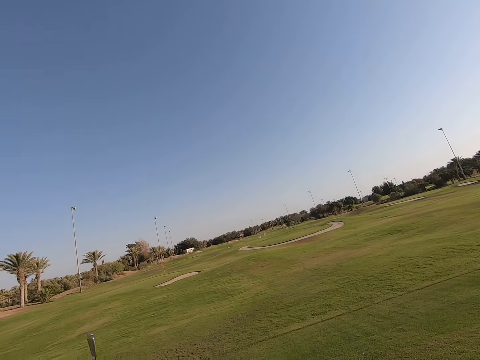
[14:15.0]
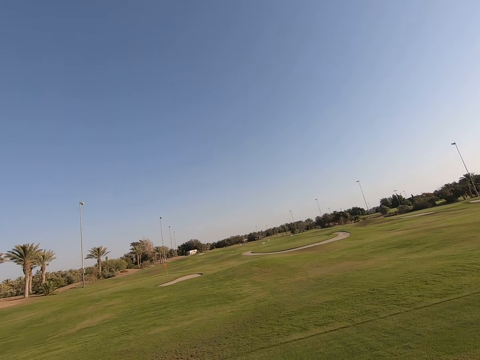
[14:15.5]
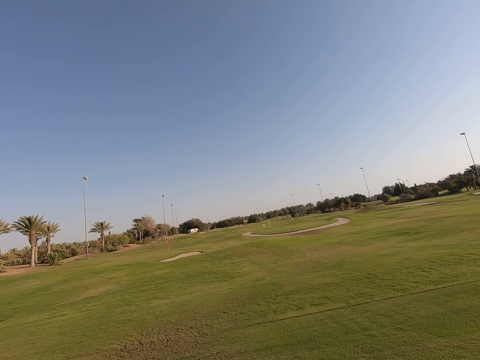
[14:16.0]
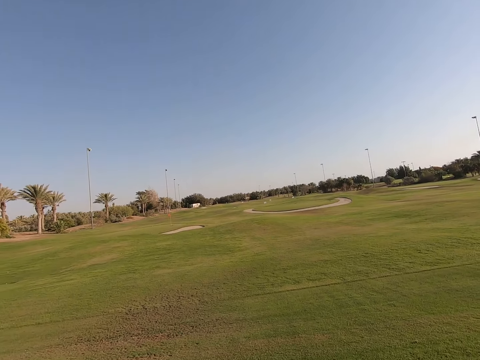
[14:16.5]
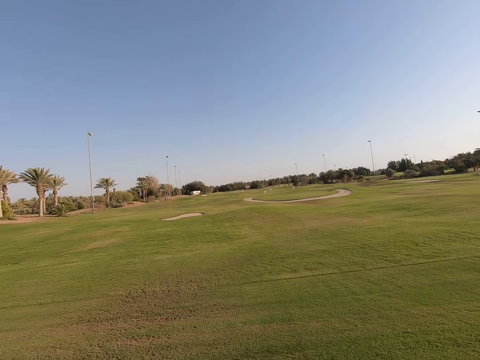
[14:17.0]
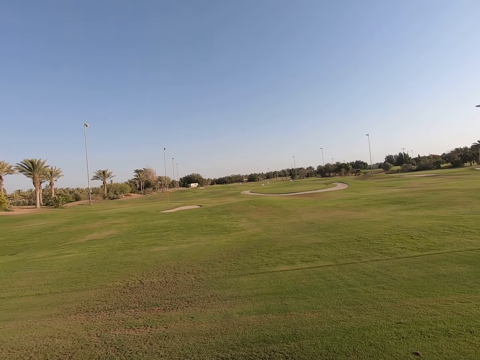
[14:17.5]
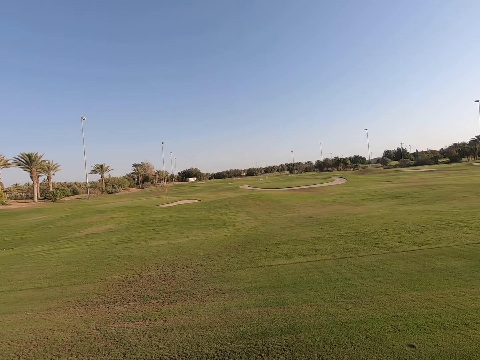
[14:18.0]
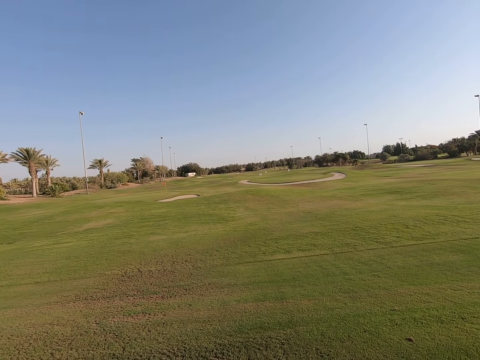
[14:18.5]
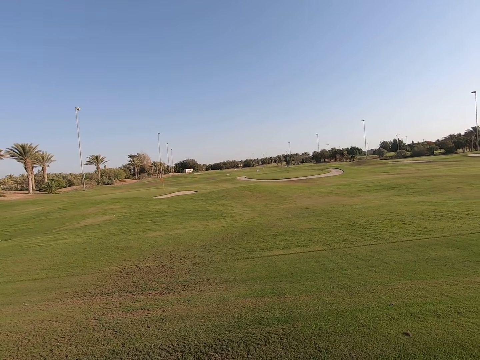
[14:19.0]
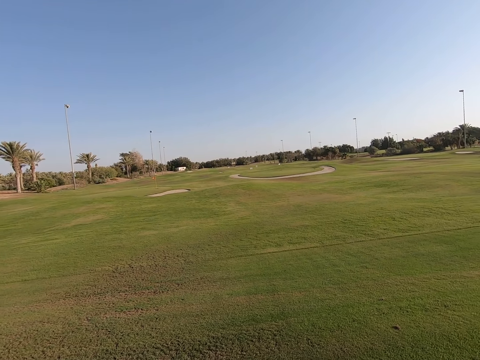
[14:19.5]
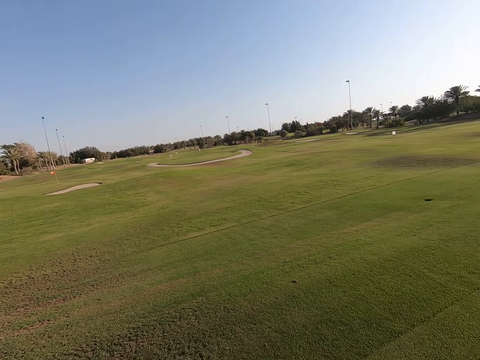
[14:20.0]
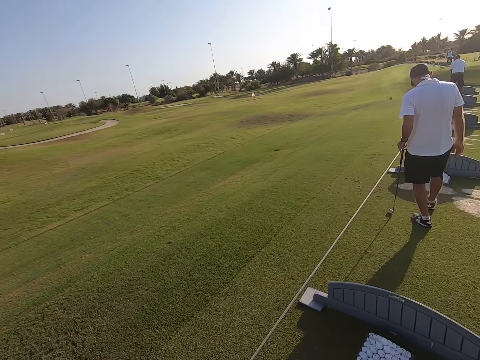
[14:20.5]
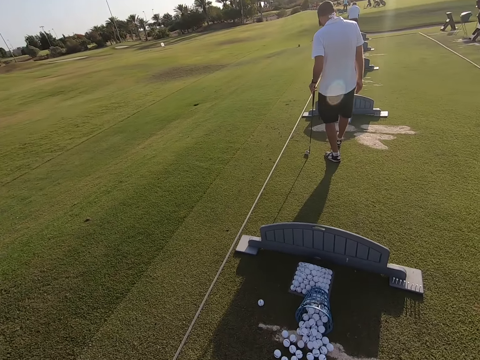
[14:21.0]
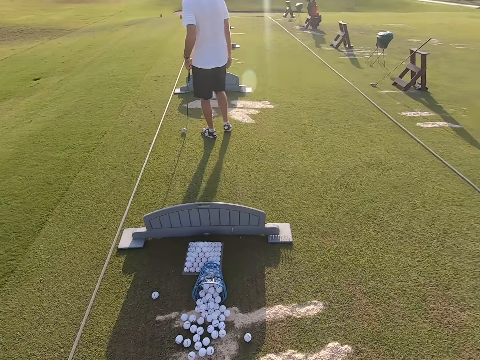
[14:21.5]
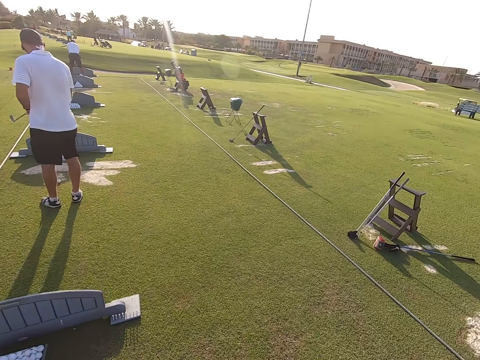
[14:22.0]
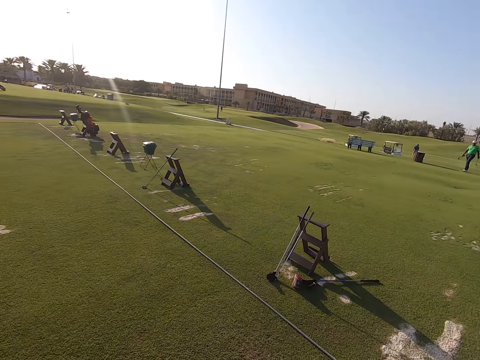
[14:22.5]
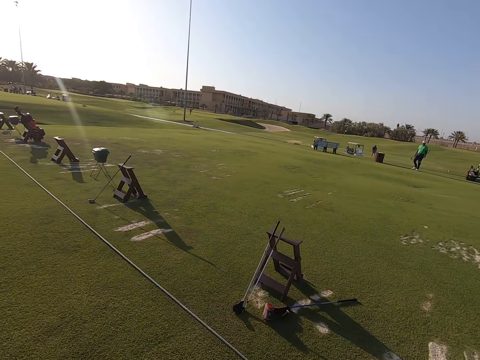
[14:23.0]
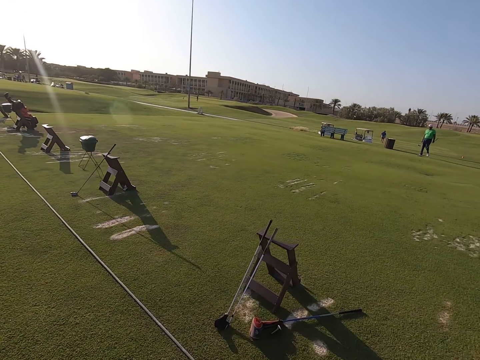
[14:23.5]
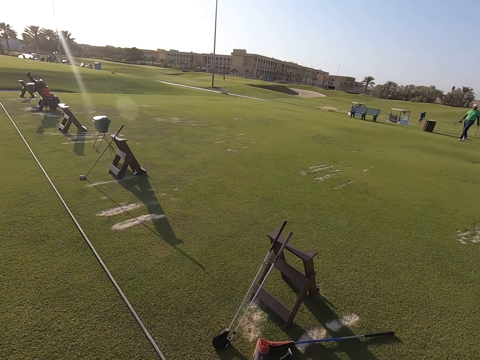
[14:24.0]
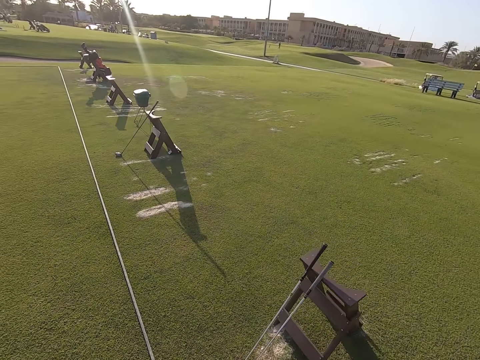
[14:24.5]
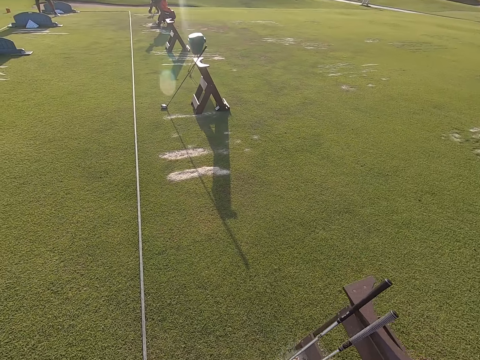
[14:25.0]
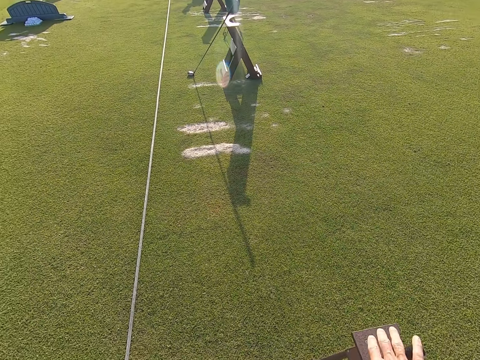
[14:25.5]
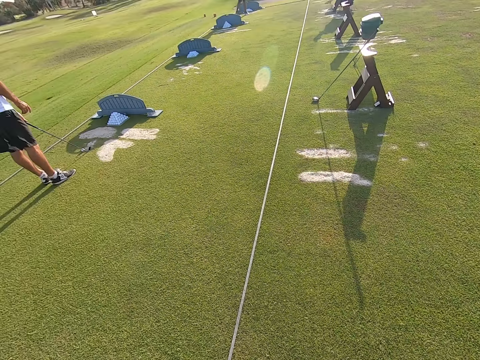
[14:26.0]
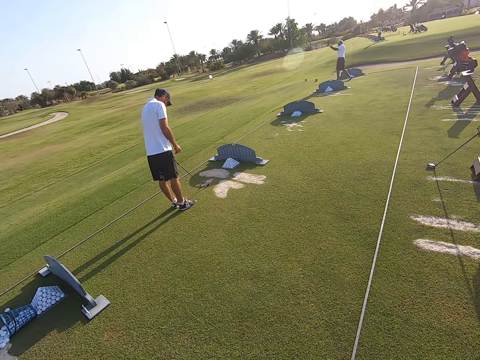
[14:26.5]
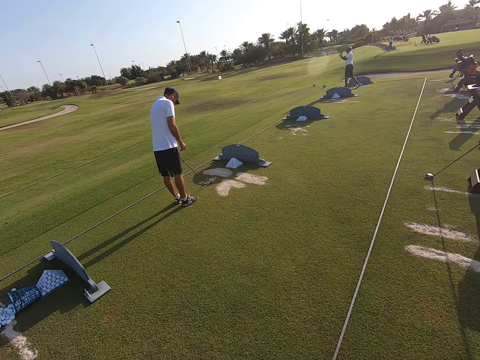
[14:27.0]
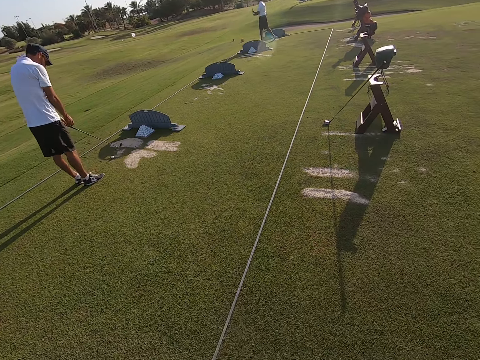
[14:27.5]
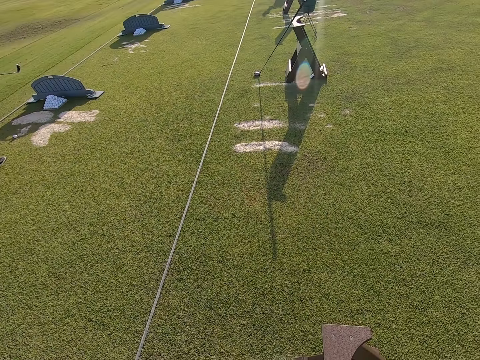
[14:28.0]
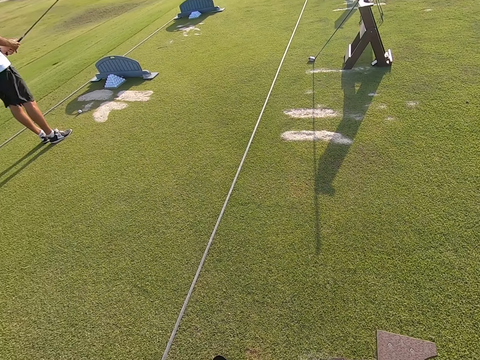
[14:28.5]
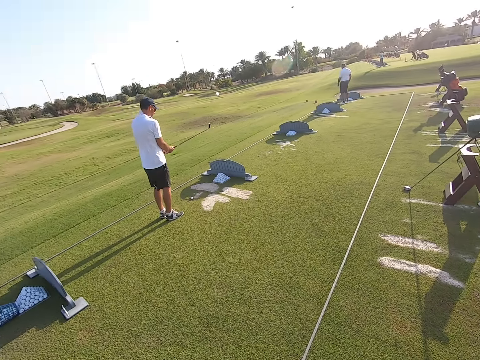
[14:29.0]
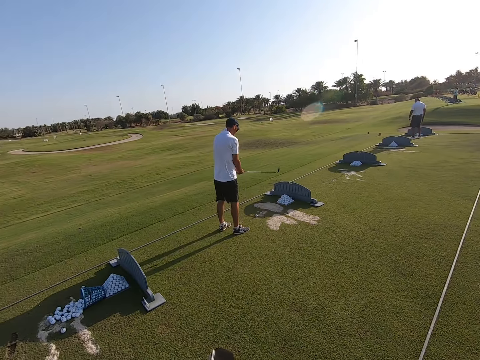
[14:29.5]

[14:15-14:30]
The camera wearer looks around the golf course. A person walks around. The camera wearer stares around and picks up the golf club. Another person holds a golf stick in hand.

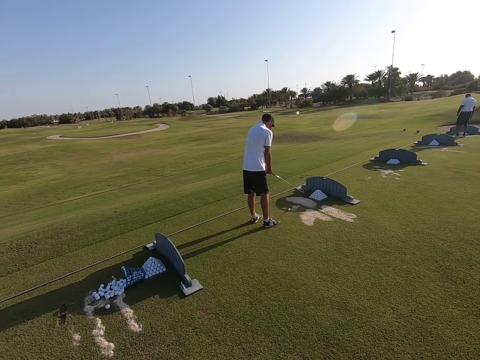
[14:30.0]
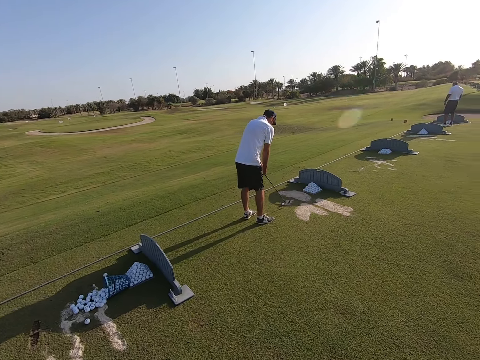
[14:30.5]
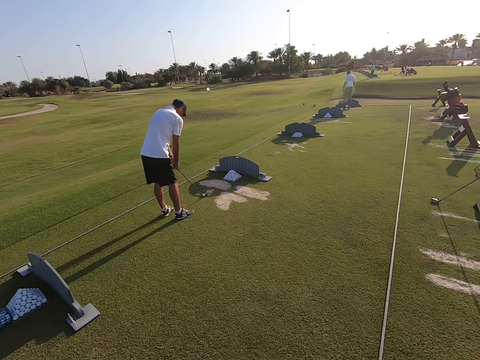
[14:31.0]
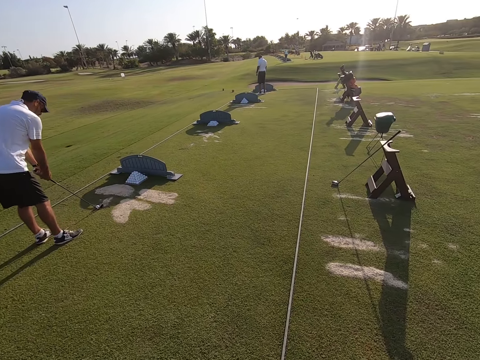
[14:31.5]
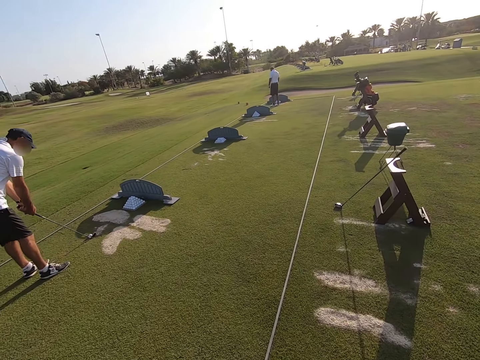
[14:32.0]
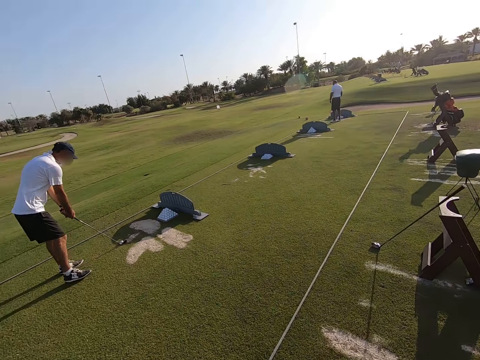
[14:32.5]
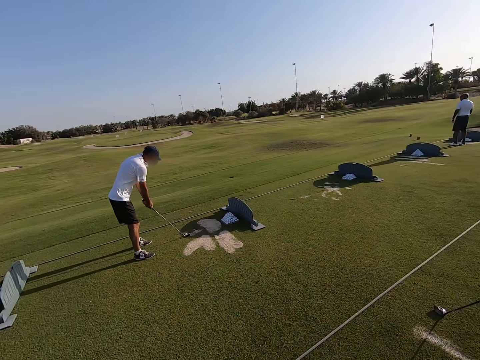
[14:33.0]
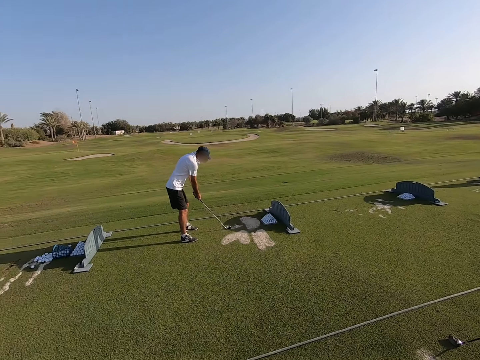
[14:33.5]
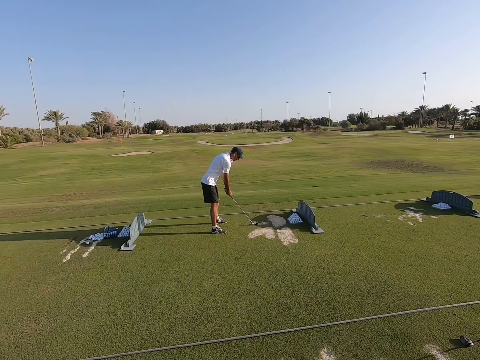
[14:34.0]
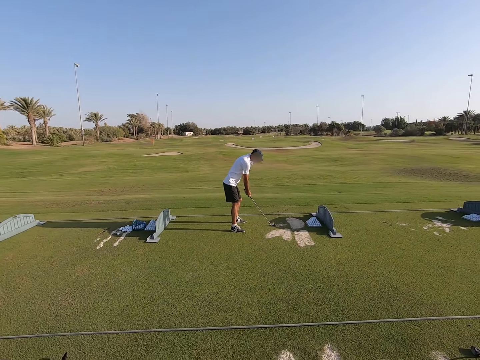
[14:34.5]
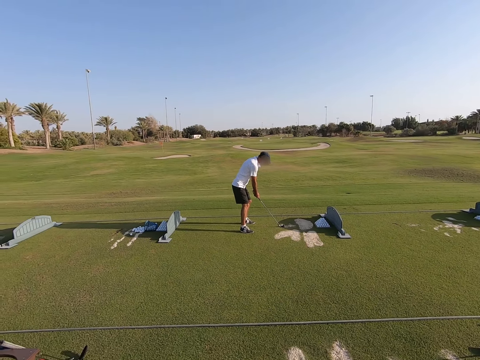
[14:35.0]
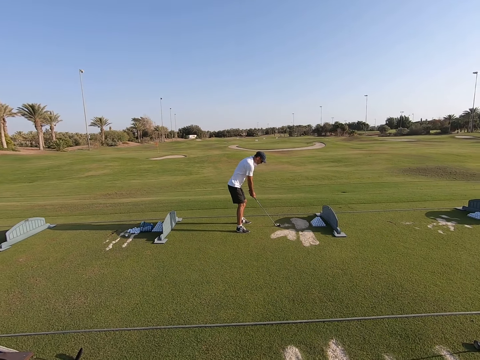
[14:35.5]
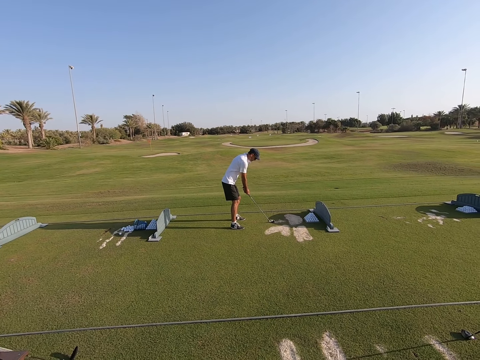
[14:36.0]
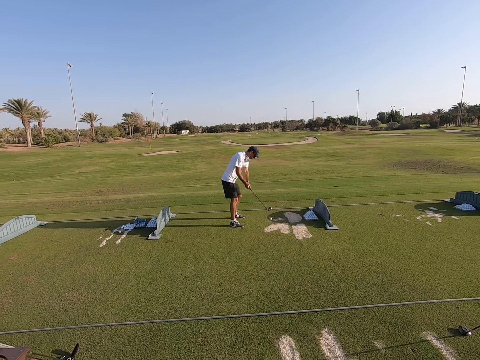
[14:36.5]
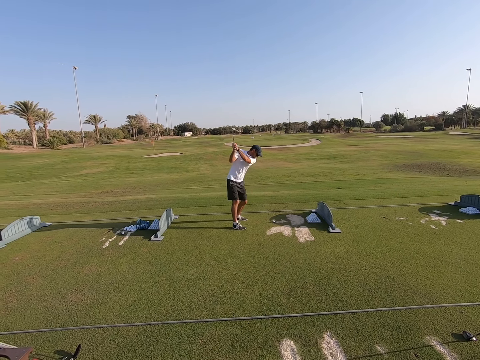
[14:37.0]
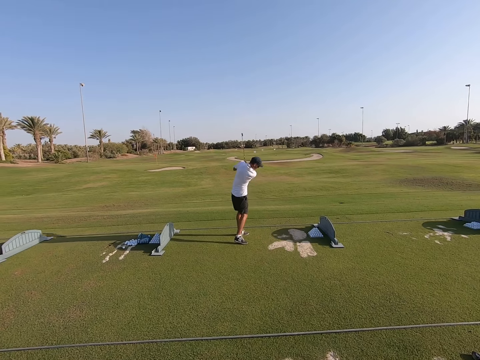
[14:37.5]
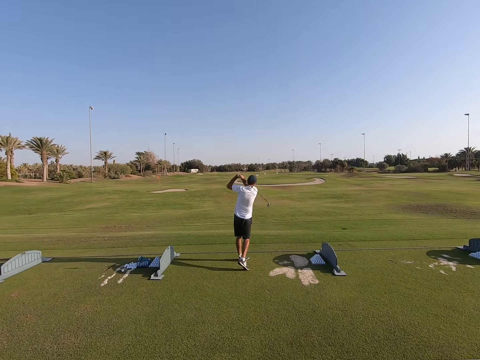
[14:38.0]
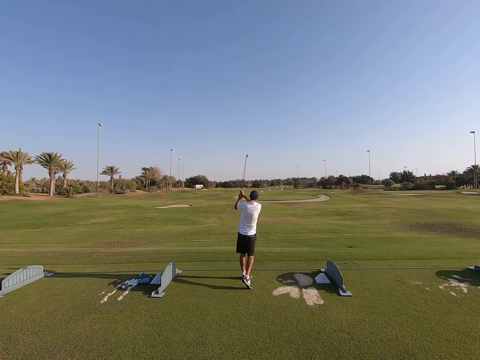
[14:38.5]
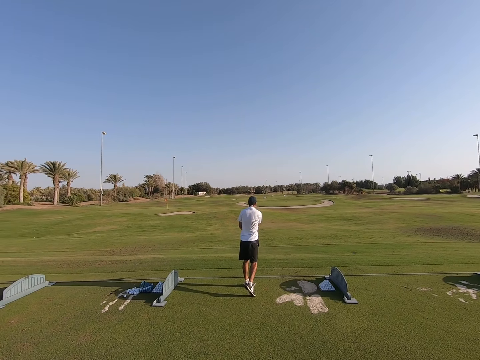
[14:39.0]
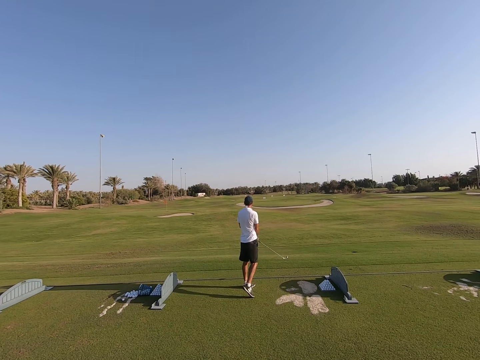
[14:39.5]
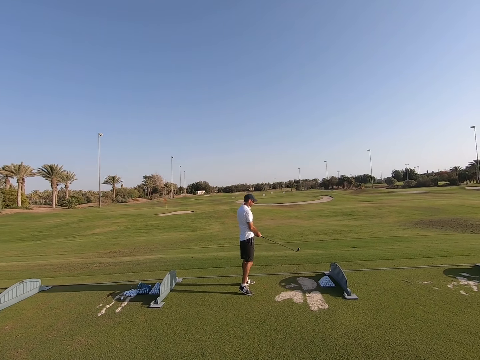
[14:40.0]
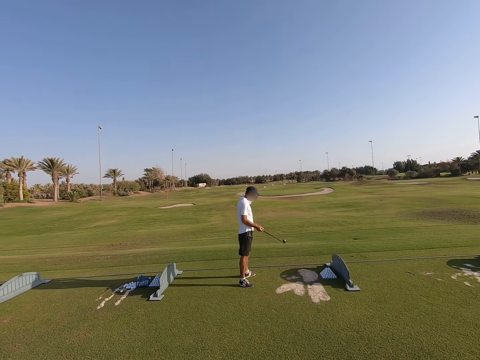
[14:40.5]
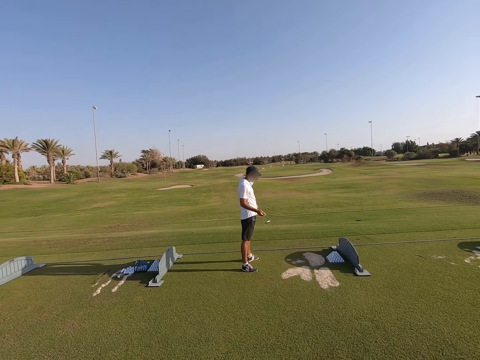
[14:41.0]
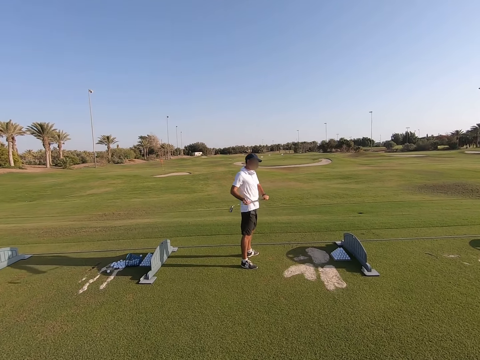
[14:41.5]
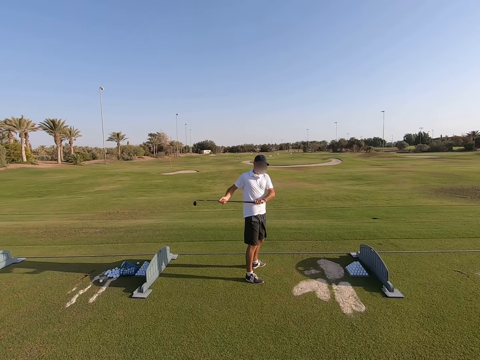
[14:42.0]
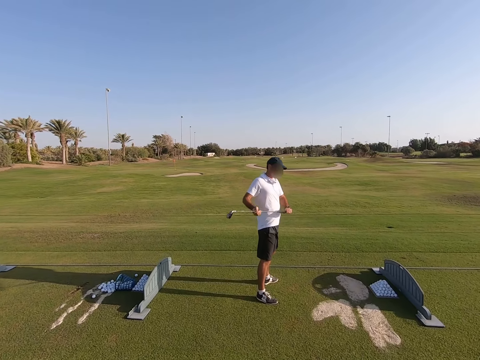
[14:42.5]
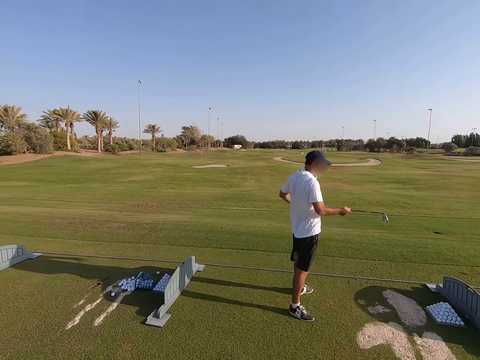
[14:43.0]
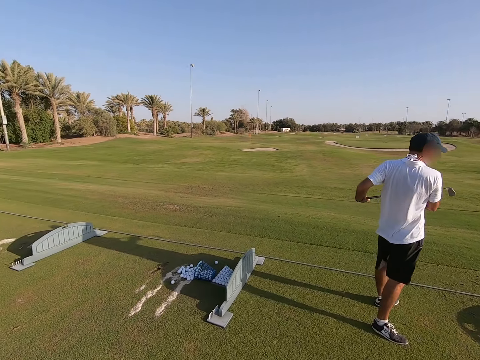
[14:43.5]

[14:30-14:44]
A man hits the golf ball with a golf club. The man plays the game. The man swings the body.
